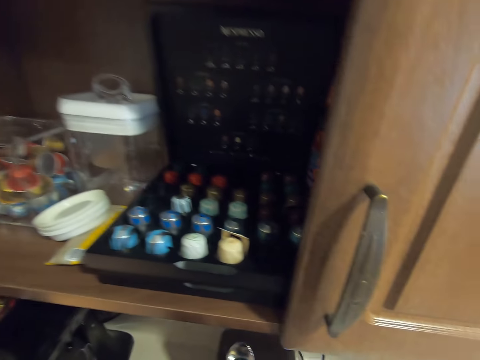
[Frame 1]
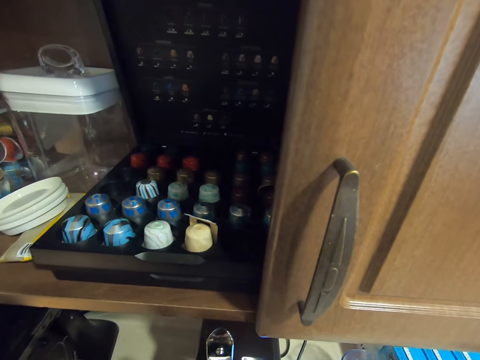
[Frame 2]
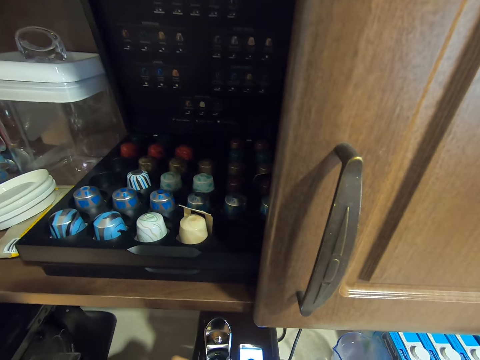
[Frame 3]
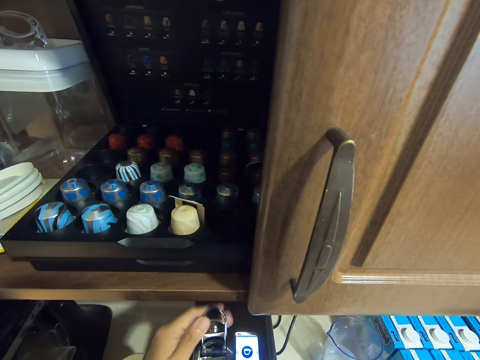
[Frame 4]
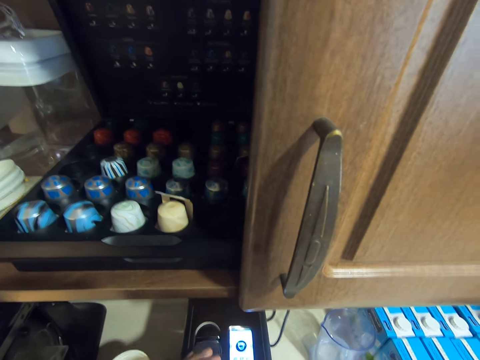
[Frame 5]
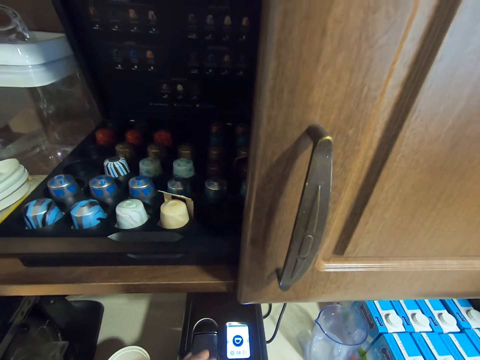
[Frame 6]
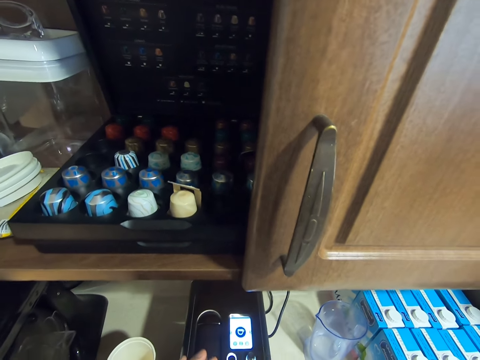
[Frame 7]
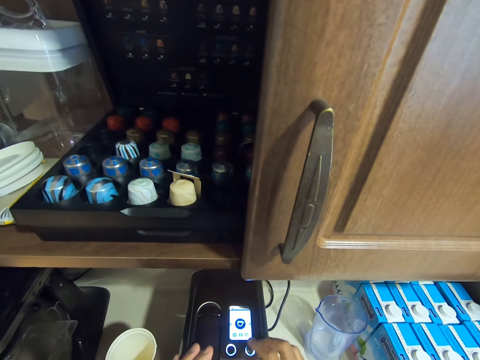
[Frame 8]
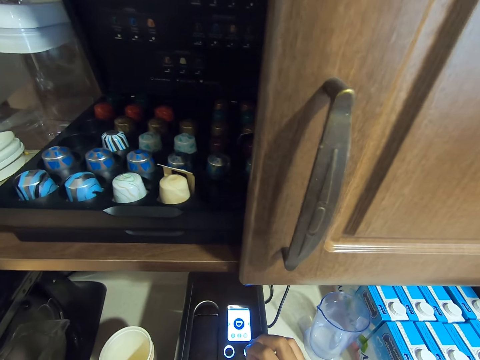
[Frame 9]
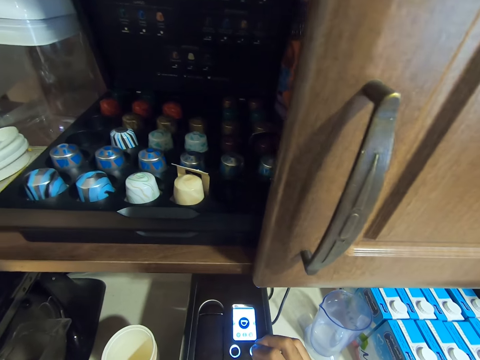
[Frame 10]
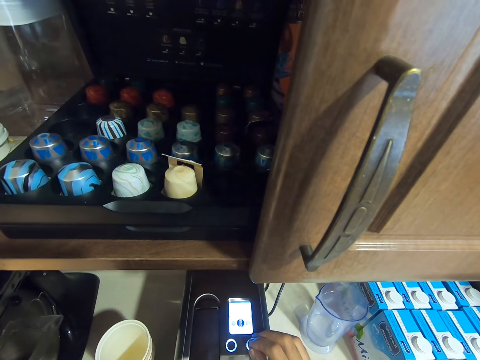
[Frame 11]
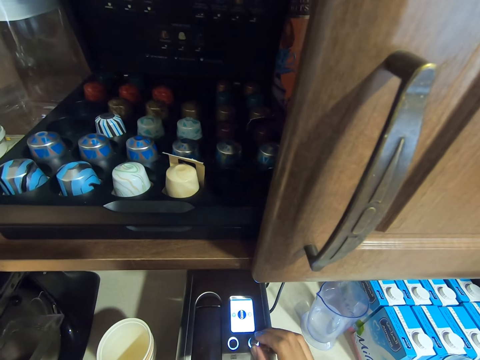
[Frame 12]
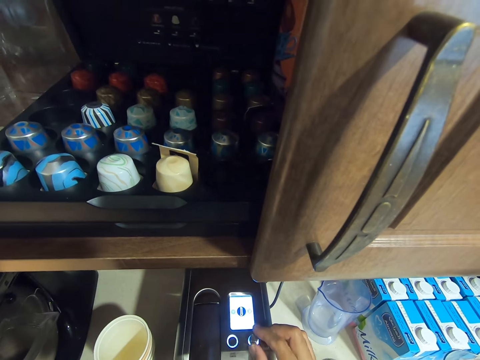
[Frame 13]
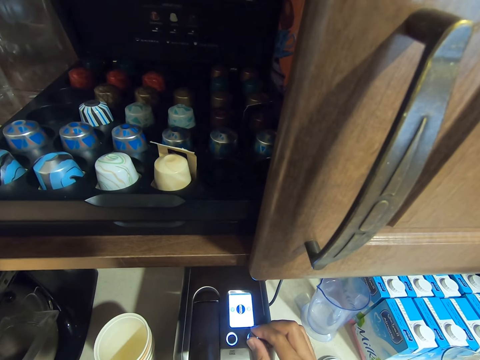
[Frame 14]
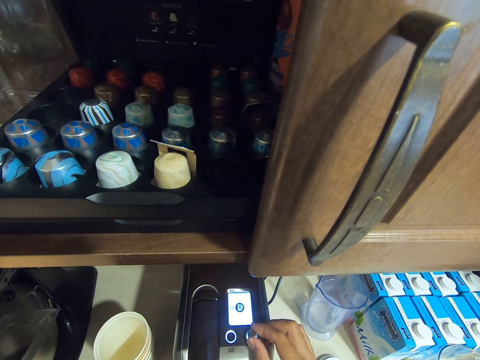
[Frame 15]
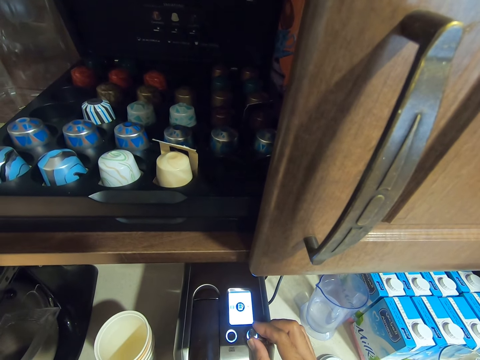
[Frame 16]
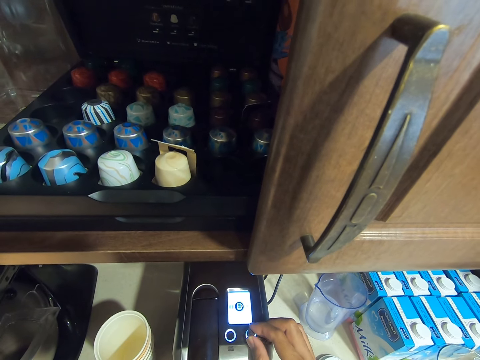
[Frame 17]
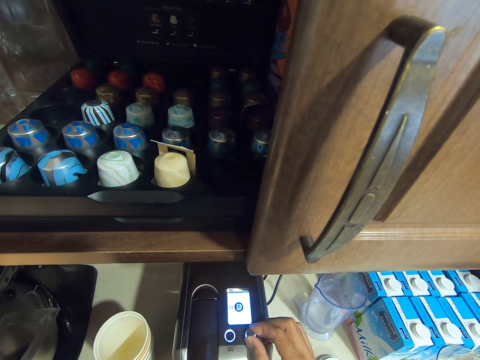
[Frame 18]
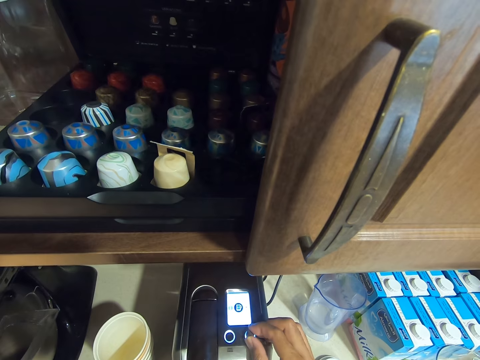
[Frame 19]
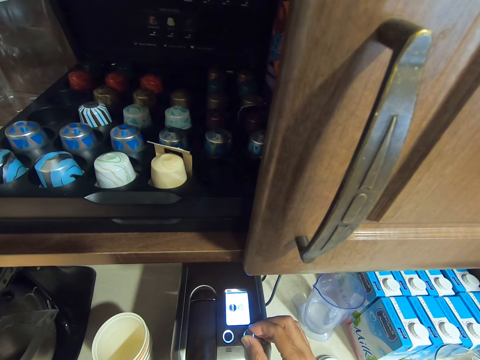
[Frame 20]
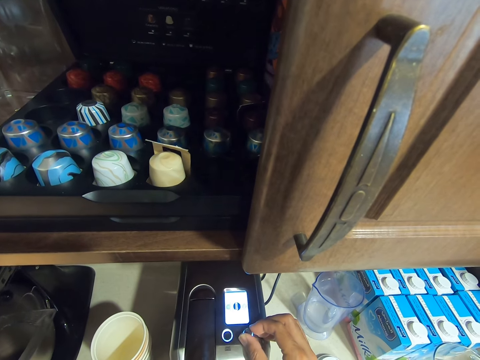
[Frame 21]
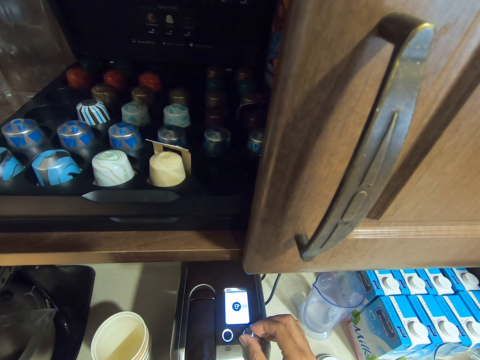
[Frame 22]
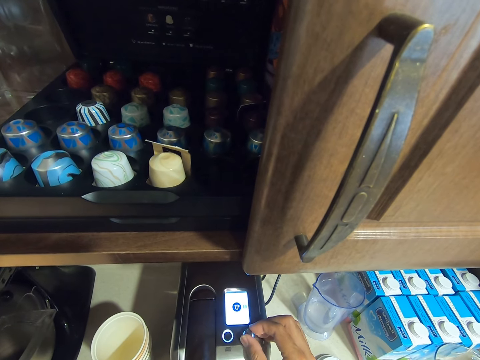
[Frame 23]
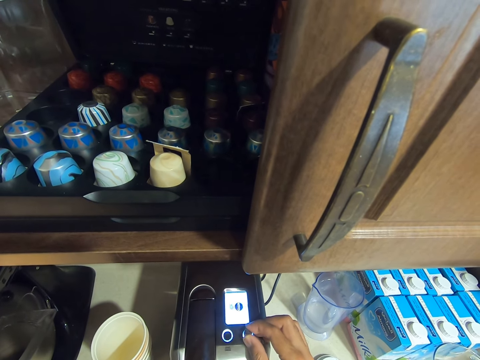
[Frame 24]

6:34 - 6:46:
The camera wearer closes the lid of the coffee maker. They put something in the tea making machine. They turn the button on the coffee maker. They operate the tea making machine.

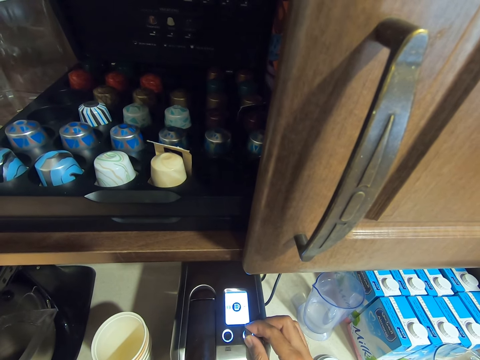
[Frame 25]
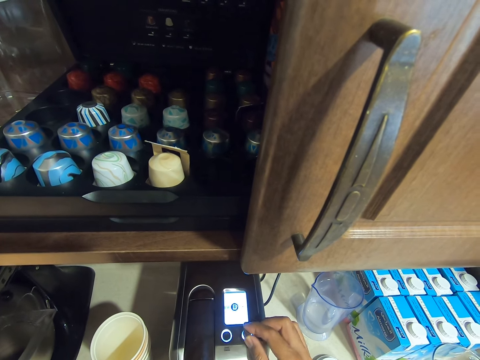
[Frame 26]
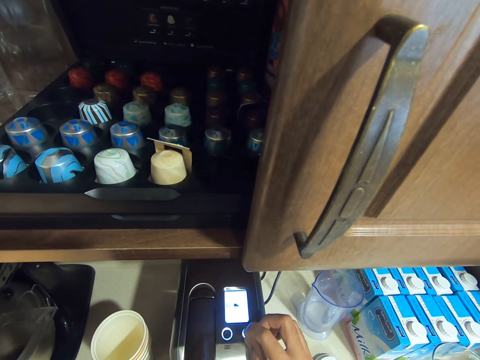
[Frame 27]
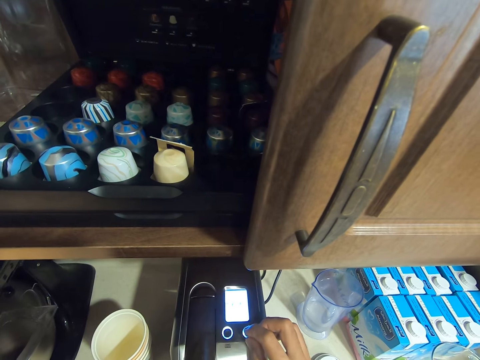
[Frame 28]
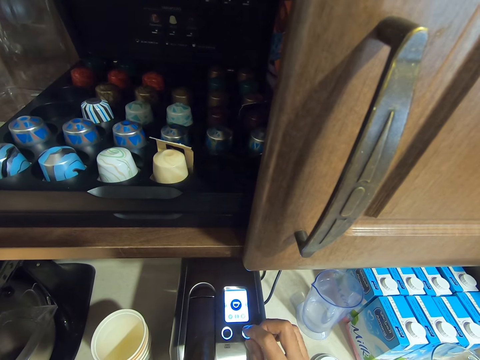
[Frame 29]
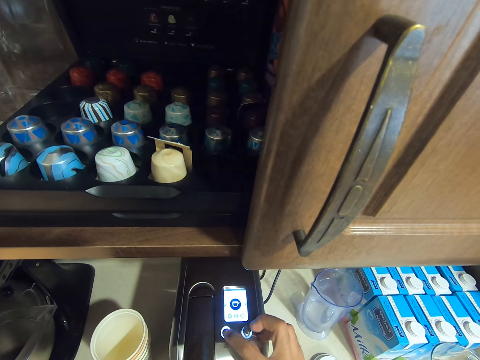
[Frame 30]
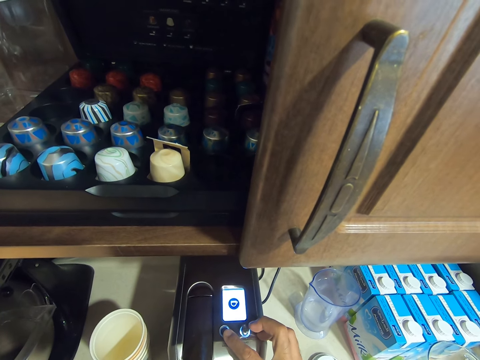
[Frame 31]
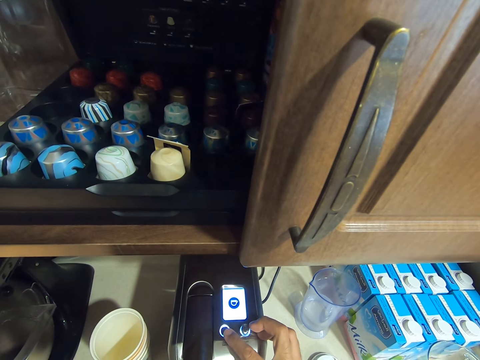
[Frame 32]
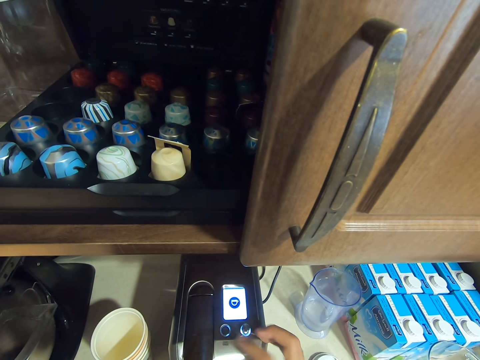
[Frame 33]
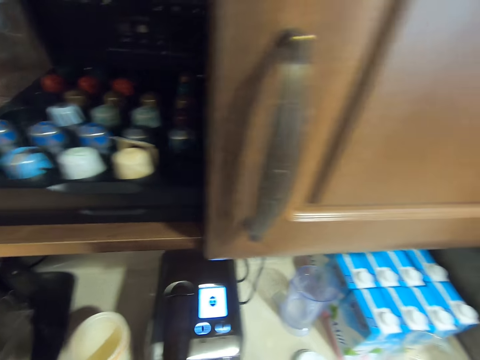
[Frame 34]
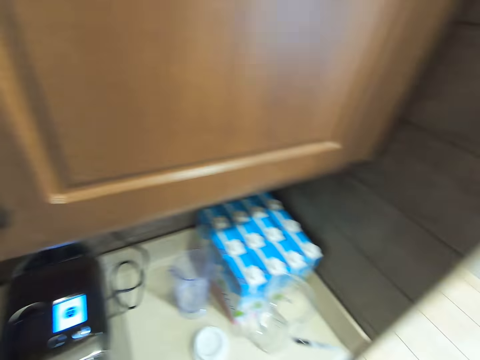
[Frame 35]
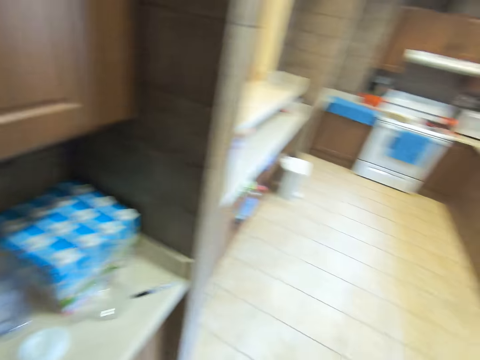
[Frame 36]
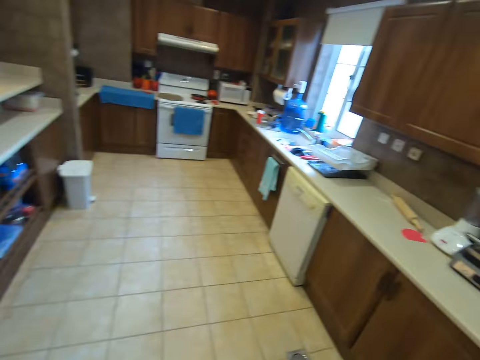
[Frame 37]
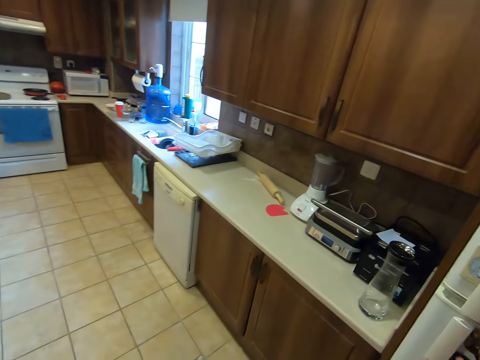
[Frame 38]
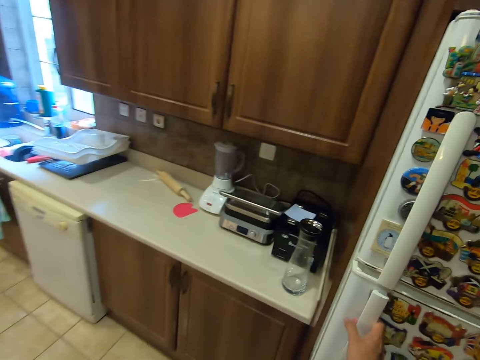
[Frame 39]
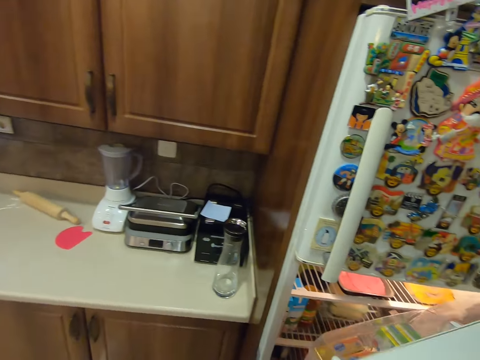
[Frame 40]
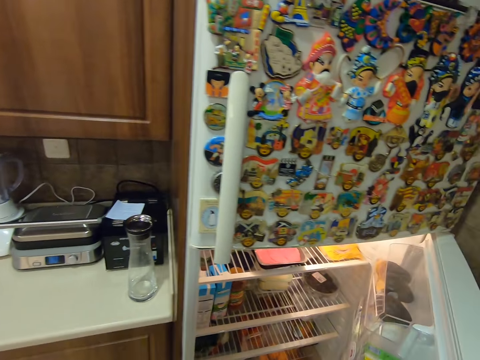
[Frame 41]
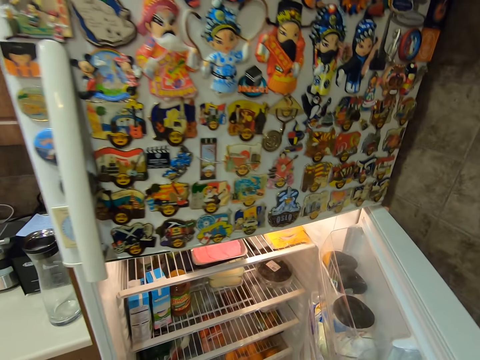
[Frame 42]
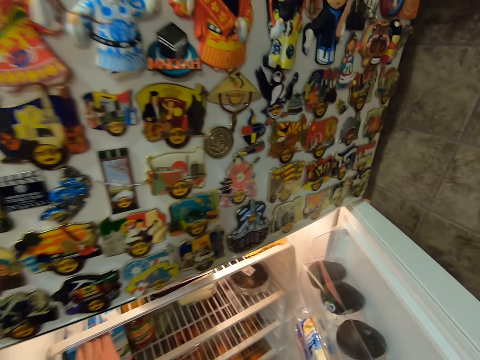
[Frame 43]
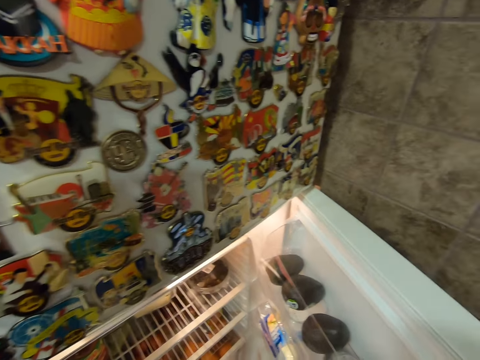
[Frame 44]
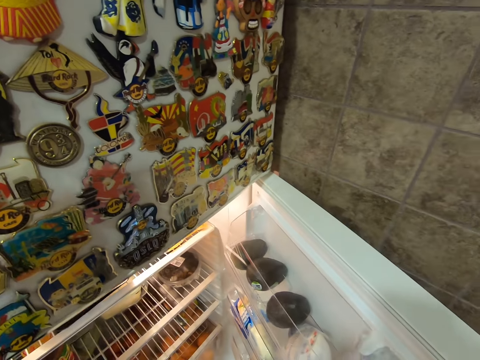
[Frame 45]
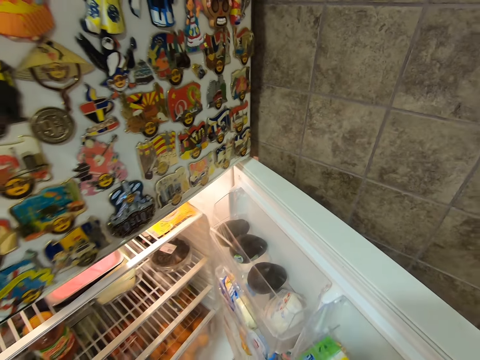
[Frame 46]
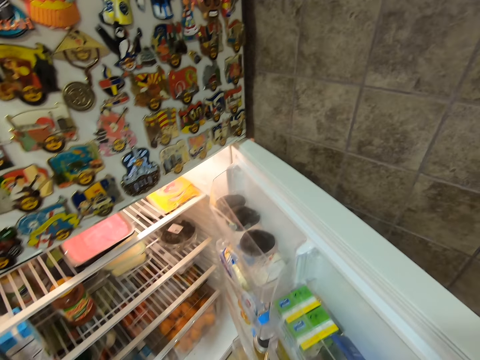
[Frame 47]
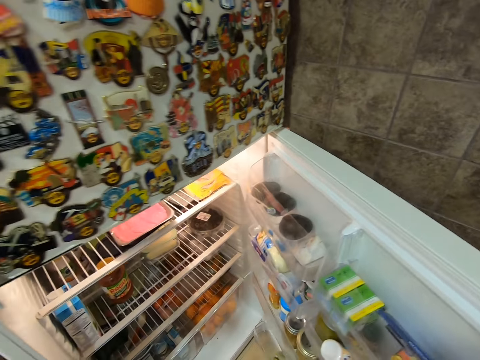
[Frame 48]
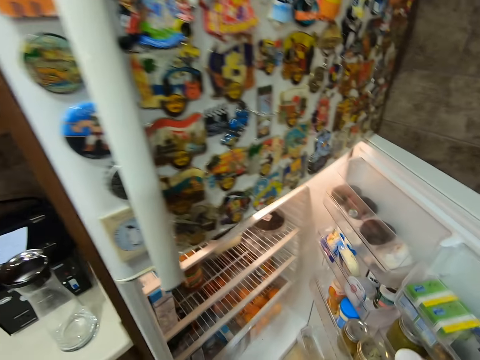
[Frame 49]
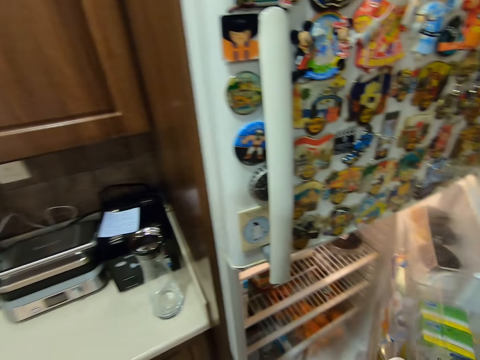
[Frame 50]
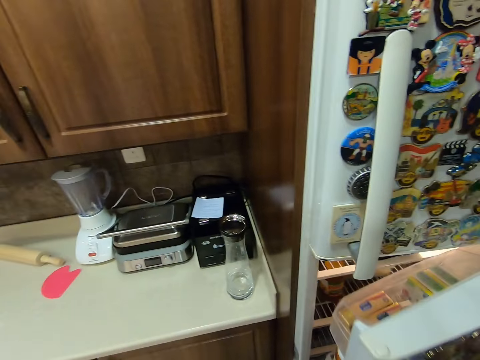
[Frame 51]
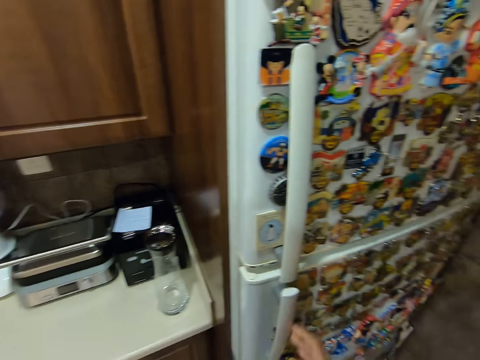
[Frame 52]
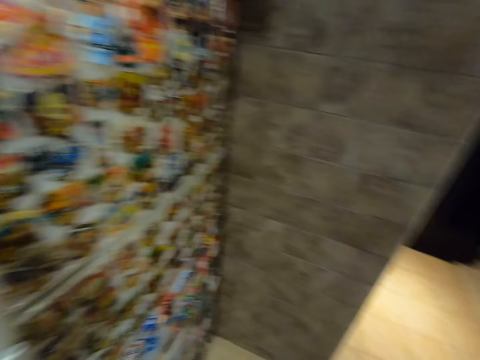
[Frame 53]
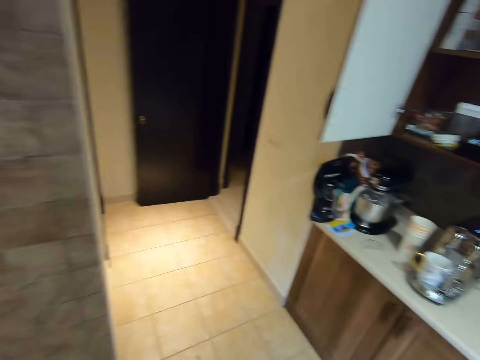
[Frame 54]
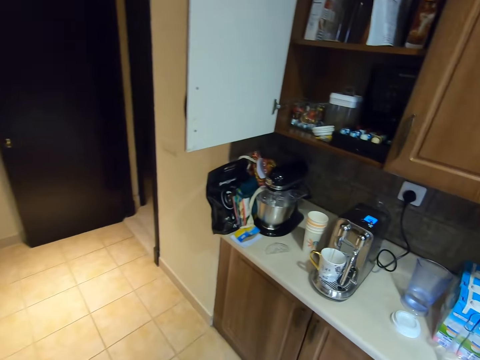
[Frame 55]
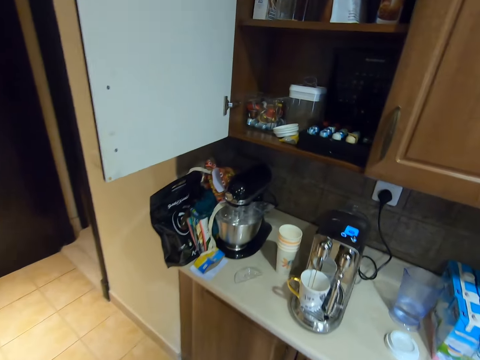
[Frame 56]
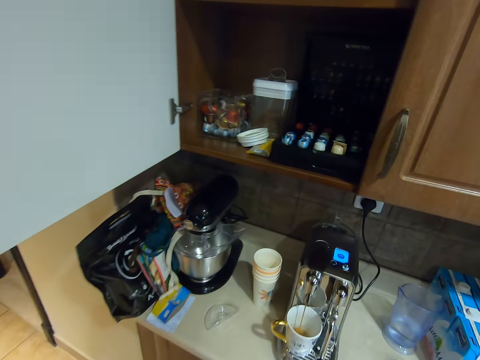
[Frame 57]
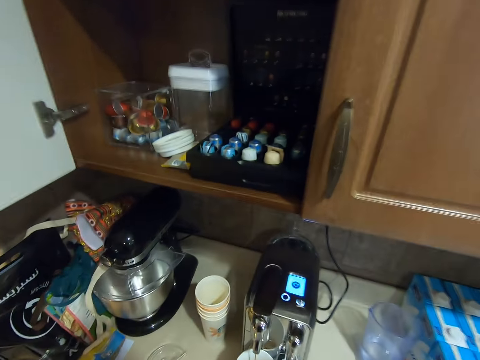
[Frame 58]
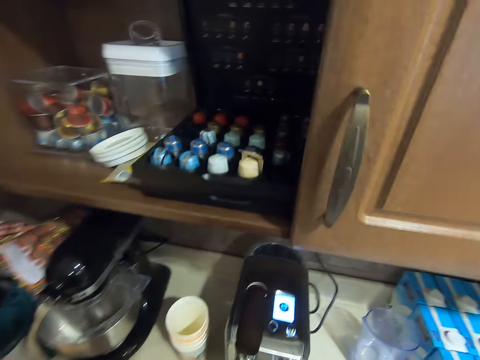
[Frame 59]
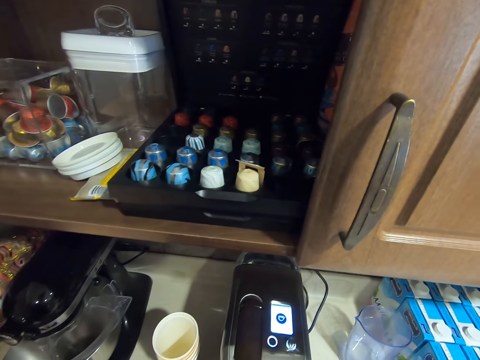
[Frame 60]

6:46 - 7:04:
The camera wearer presses a button on the coffee maker. They move to the fridge. They open the fridge. They pick something from the fridge. They close the fridge door. They move to the tea making machine.
